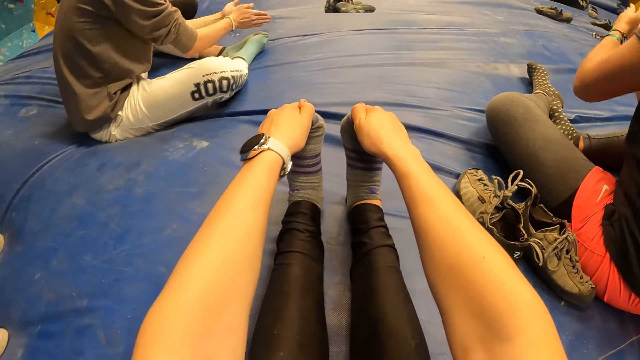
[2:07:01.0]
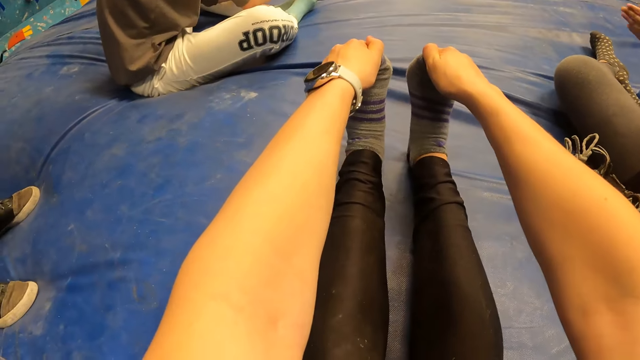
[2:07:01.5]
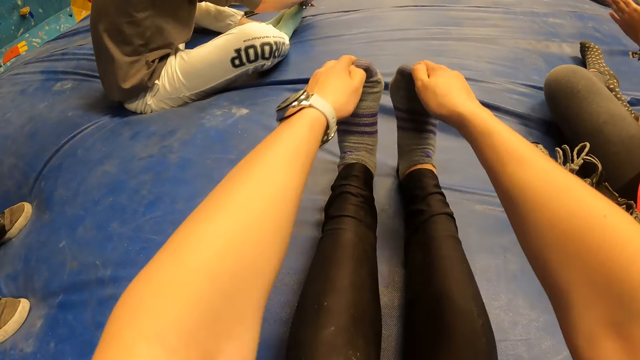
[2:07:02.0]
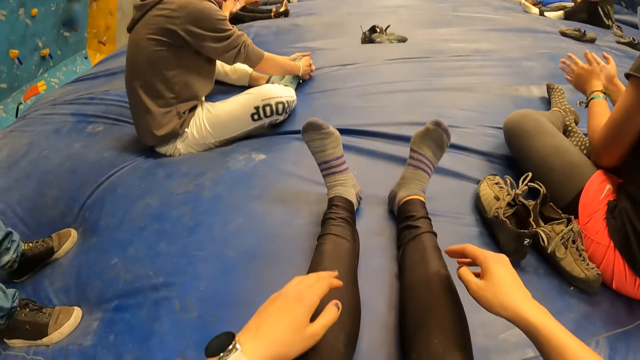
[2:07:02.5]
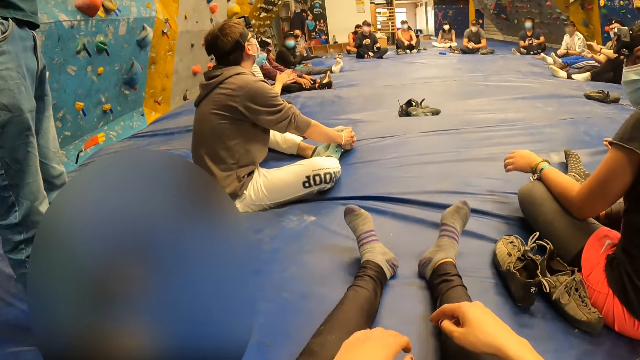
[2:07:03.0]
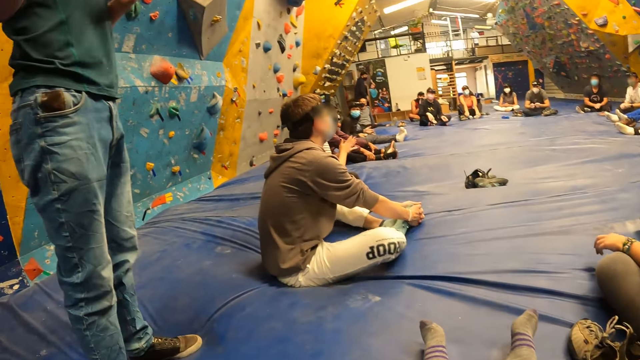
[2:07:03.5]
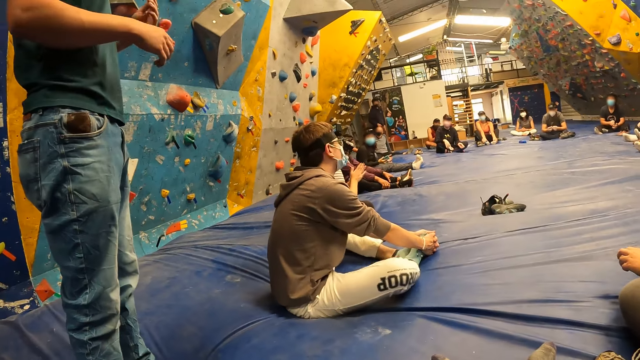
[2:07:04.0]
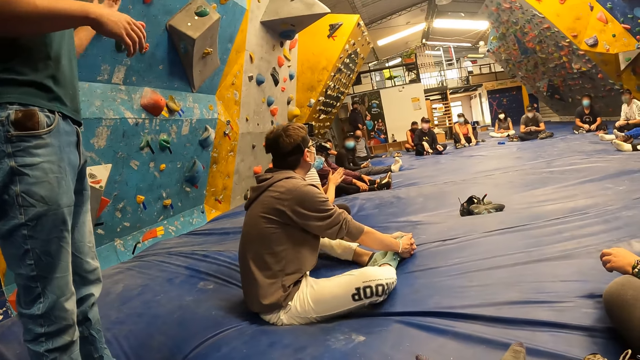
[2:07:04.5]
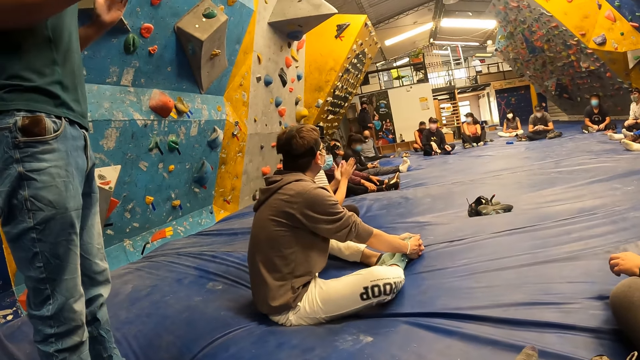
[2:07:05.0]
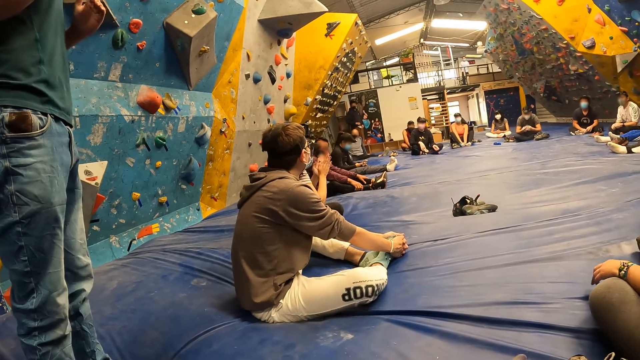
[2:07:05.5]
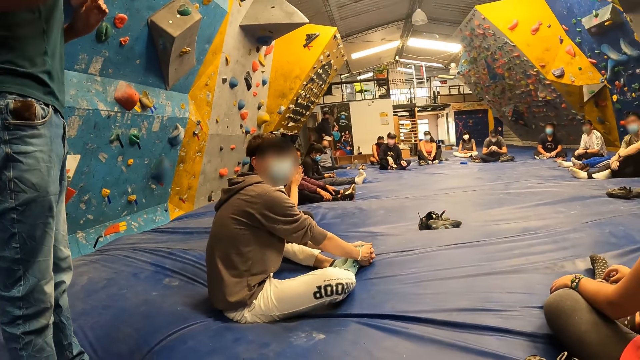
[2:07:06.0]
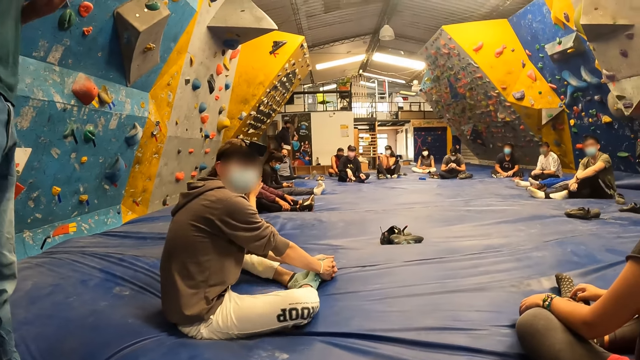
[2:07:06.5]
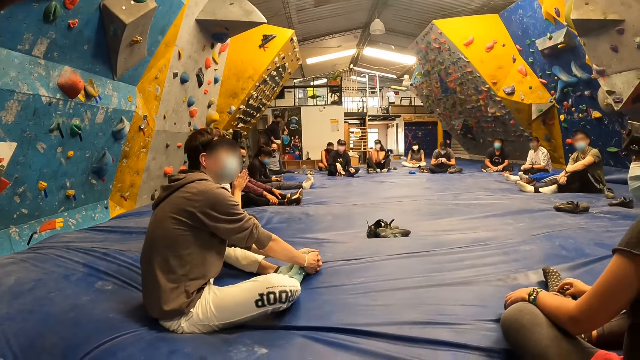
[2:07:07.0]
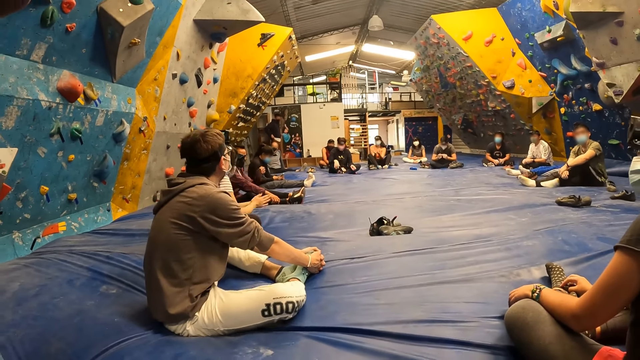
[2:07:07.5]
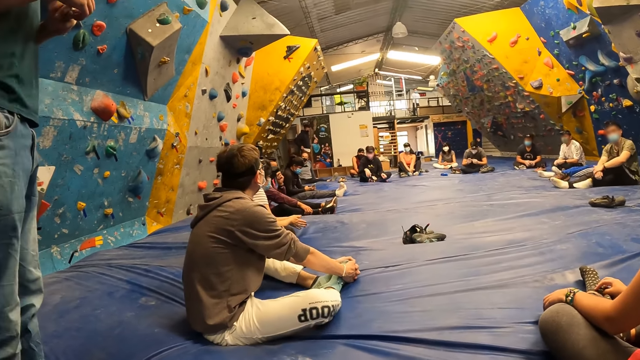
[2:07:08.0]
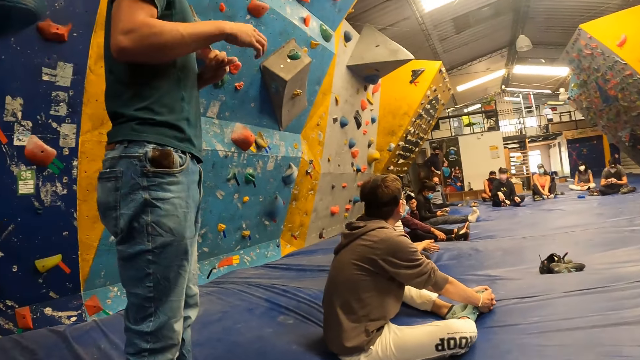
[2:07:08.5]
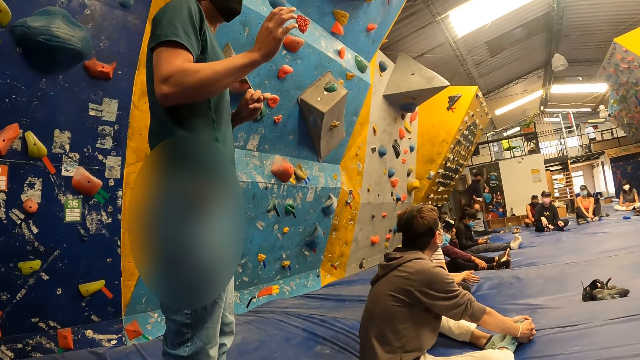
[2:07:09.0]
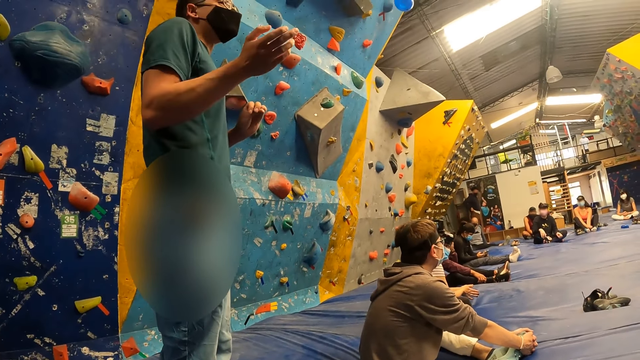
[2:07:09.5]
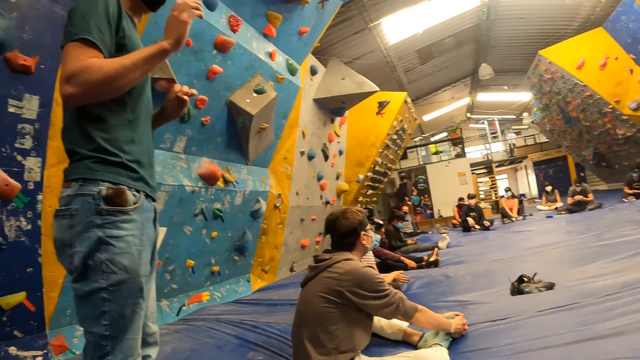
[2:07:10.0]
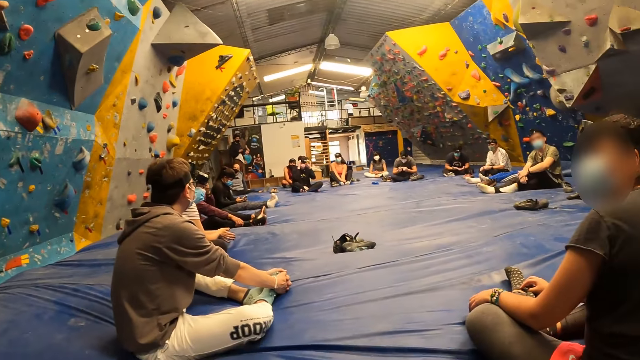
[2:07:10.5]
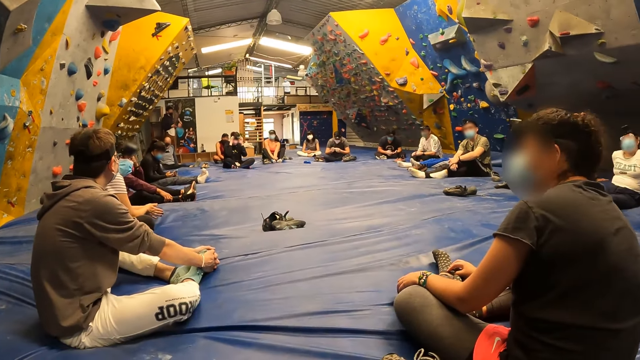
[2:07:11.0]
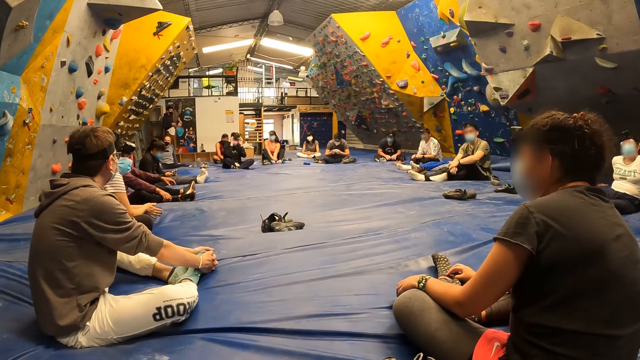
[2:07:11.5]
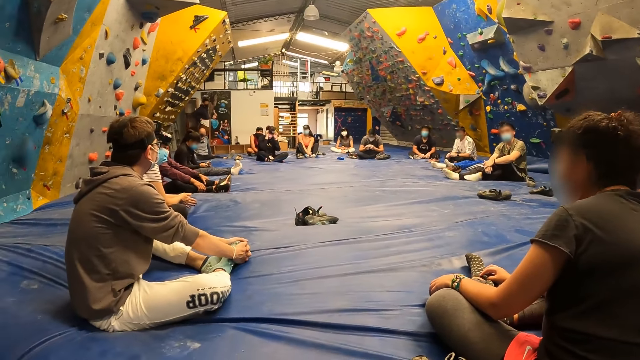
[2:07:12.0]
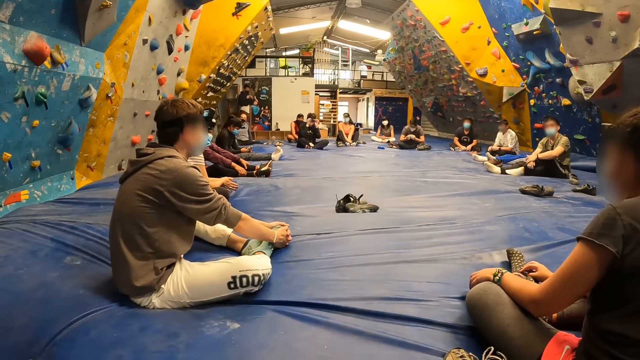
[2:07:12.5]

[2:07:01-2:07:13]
The camera wearer removes the hands from the legs, bends the legs, and looks around. A man looks at the camera wearer. The camera wearer looks around. They look at something at the pocket of another man. A man talks to people in the facility. The camera wearer looks around.

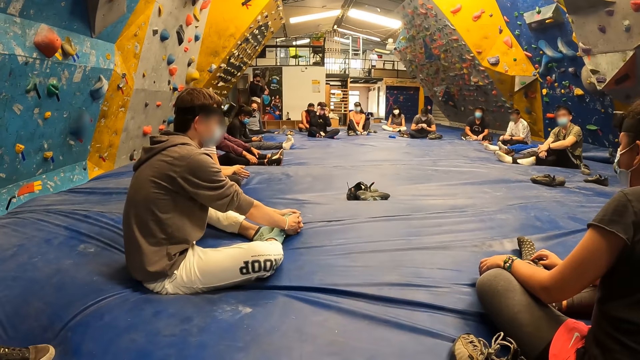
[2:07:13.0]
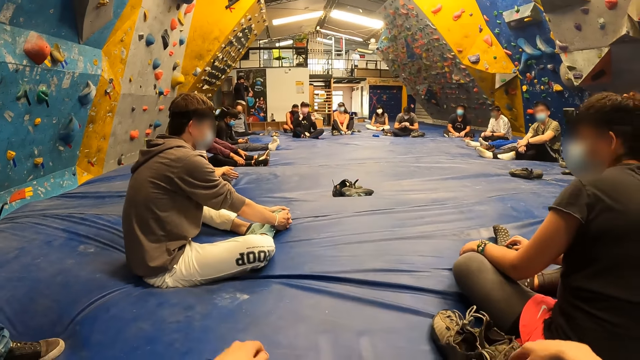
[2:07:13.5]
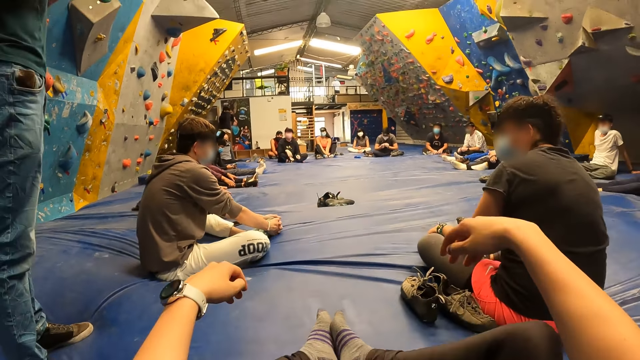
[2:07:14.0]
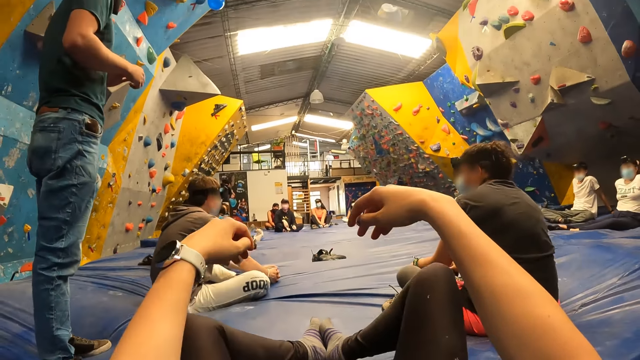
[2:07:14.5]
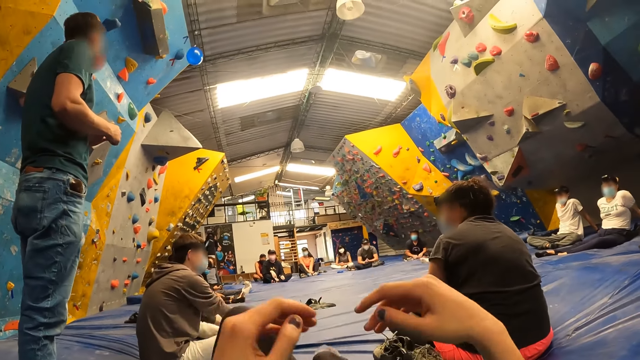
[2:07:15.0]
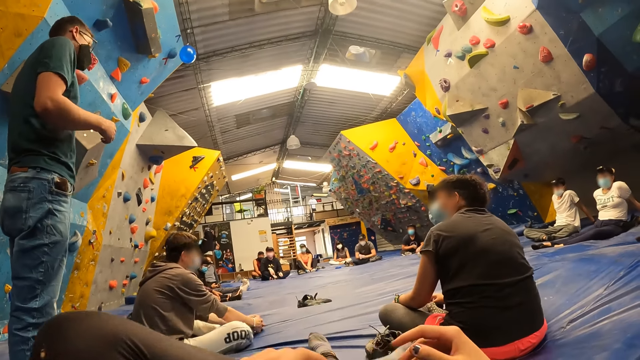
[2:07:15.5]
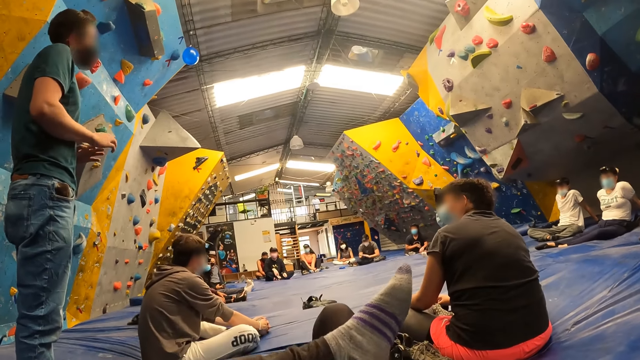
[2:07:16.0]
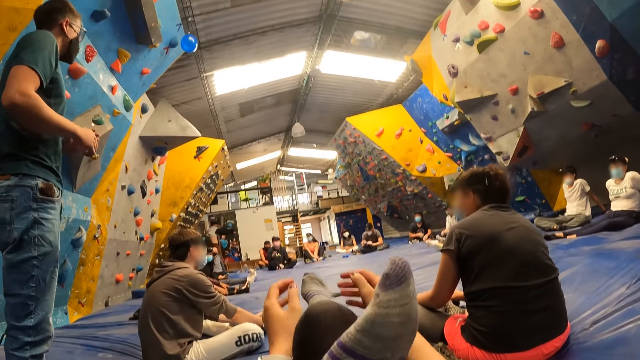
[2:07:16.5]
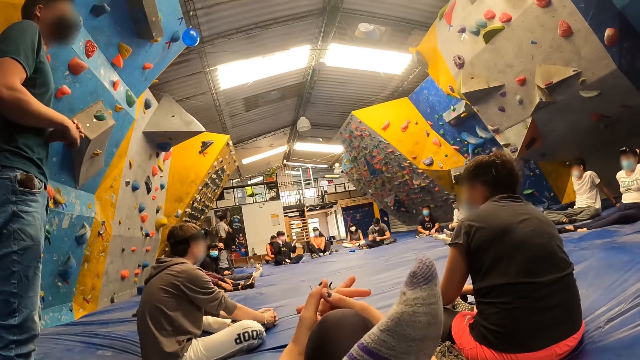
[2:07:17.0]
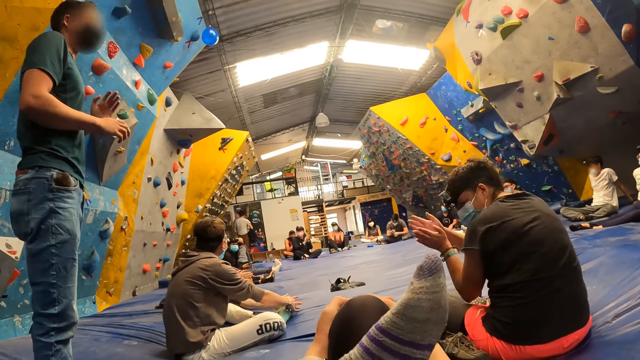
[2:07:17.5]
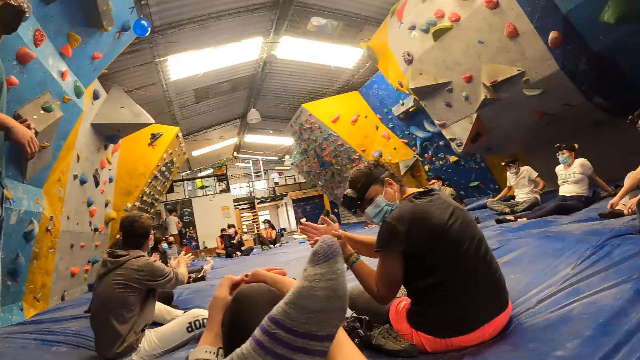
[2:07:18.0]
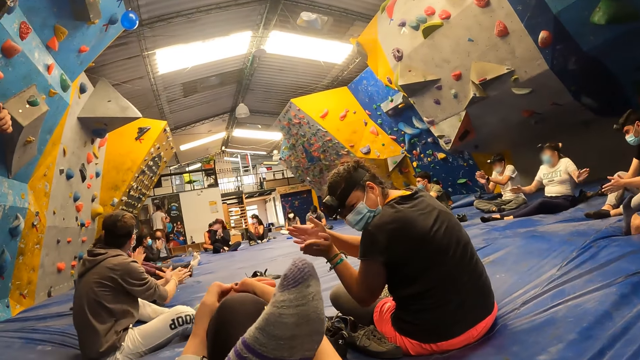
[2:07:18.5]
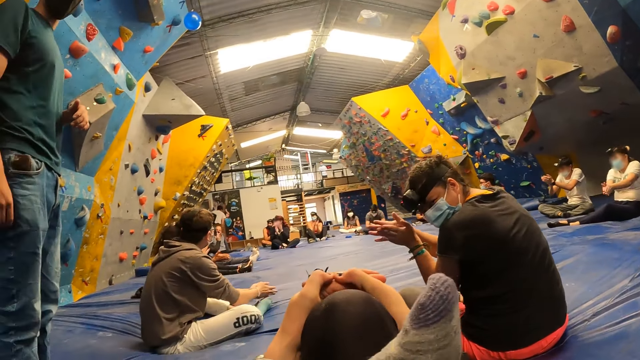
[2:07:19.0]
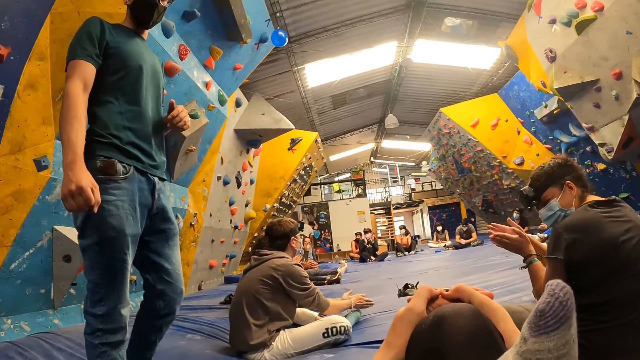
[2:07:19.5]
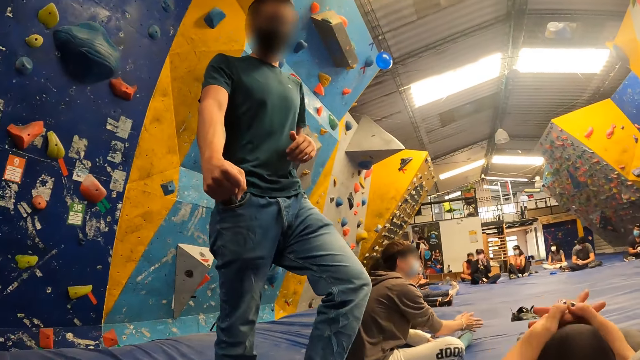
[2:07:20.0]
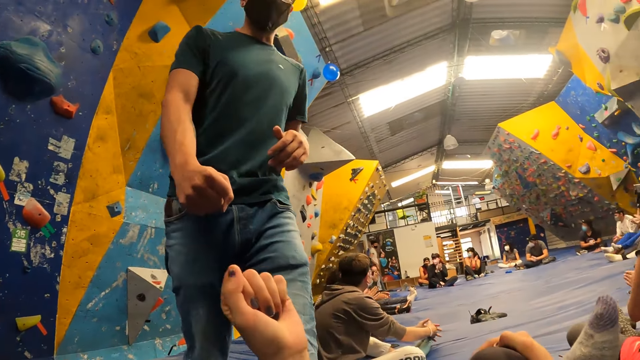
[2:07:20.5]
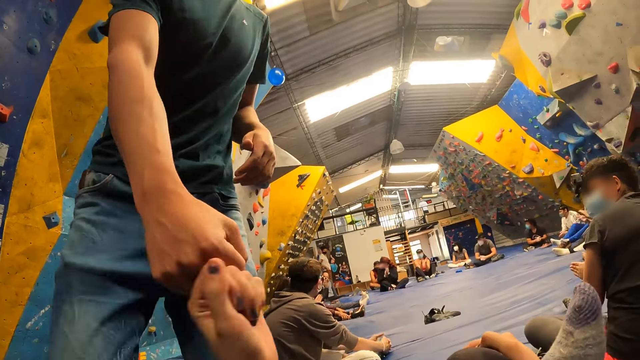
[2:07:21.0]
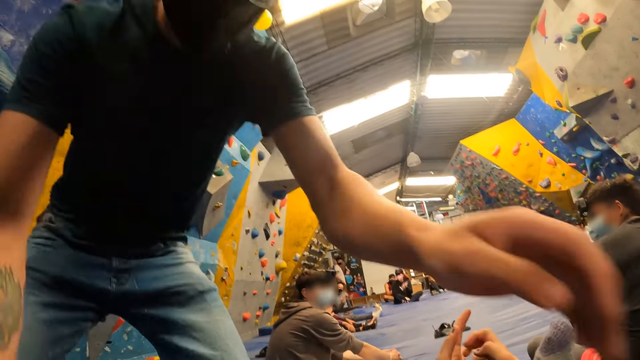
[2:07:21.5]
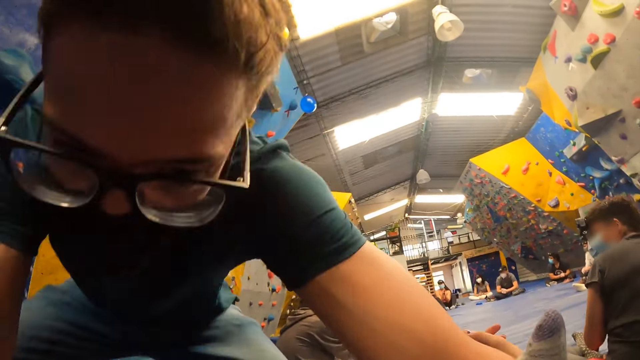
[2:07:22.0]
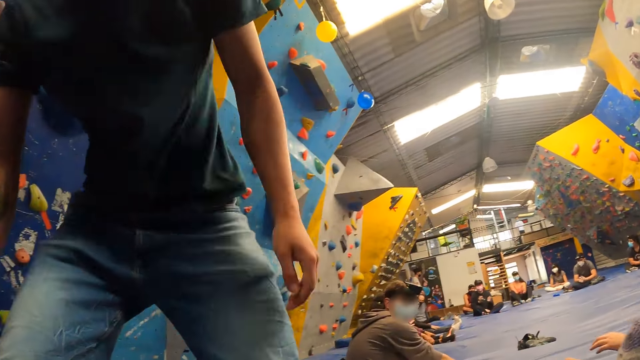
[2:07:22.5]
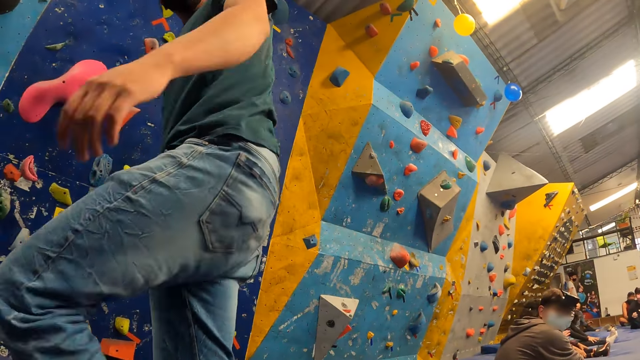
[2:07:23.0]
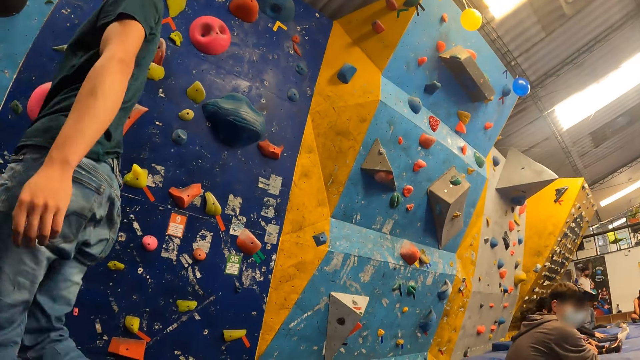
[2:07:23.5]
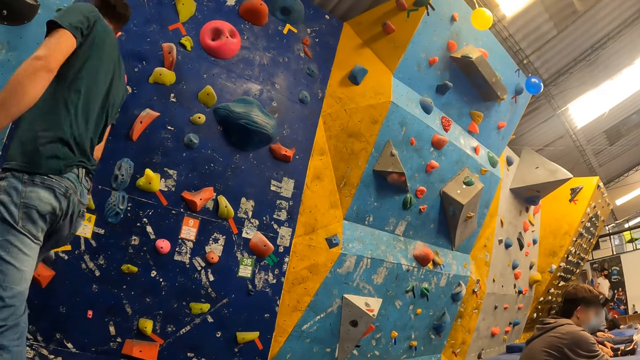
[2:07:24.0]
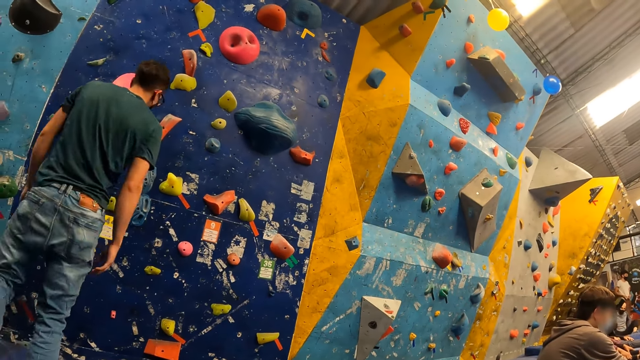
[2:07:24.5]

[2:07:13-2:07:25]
The camera wearer raises both hands. She crosses her legs. She bends backward, moves the left leg, and puts the left leg on top of the right leg. She moves the hands. She joins her hands together on her right knee. A woman claps the hands and looks at the camera wearer. A man looks at the camera wearer and moves towards the camera wearer. The camera wearer jams her left knuckles with the right knuckles of the man. The man greets the camera wearer, moves the left hand to the camera wearer, and shakes the hand. The man holds the camera wearer on the floor. The man raises and walks around. The camera wearer looks at the man.
